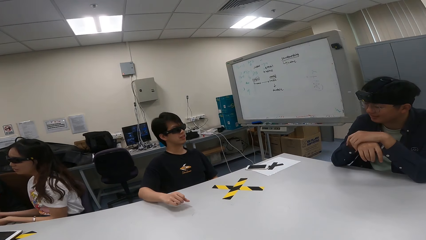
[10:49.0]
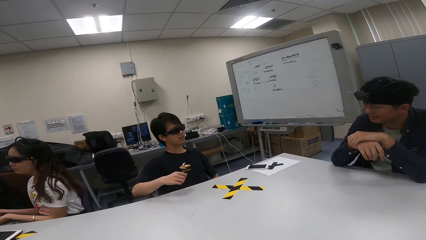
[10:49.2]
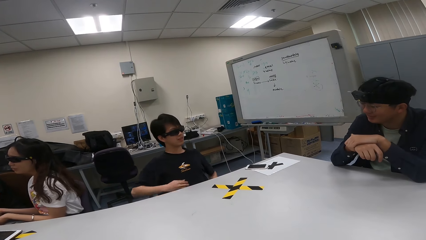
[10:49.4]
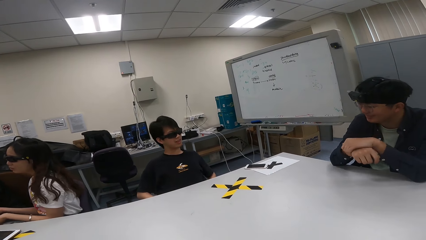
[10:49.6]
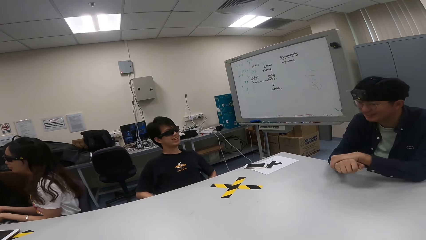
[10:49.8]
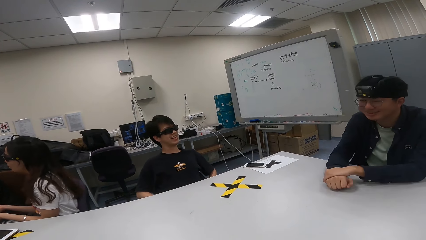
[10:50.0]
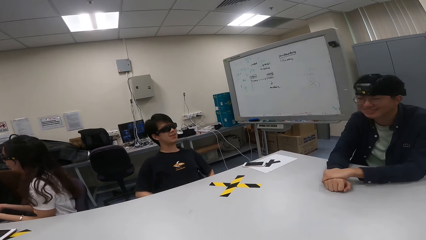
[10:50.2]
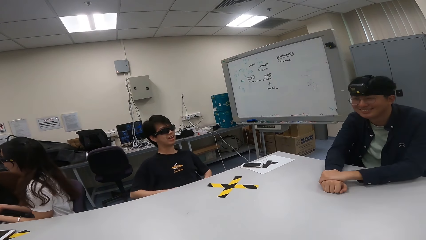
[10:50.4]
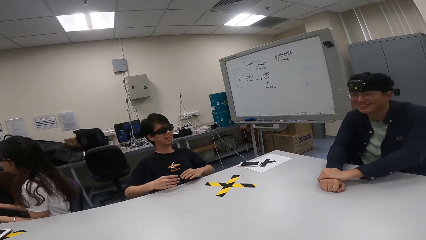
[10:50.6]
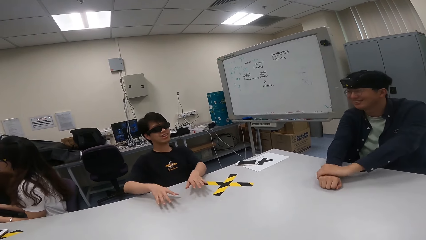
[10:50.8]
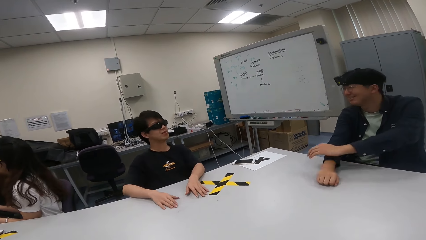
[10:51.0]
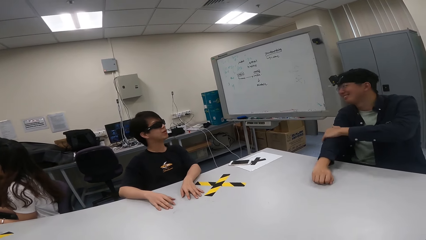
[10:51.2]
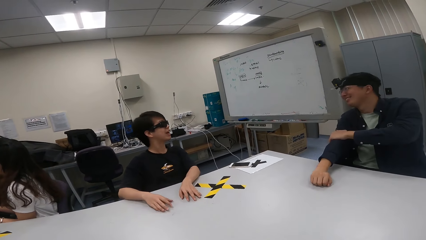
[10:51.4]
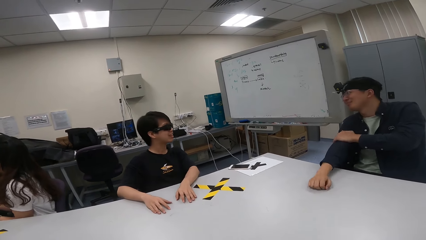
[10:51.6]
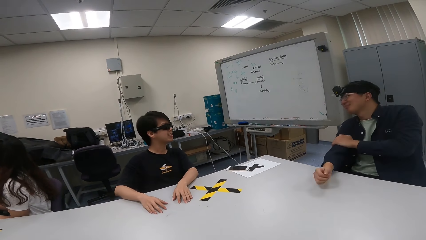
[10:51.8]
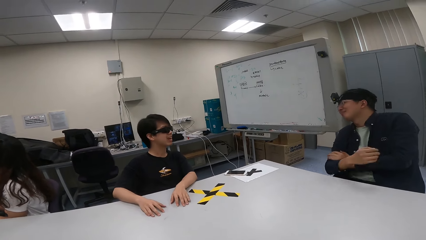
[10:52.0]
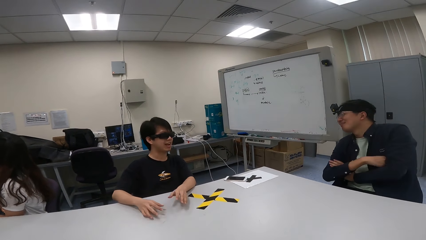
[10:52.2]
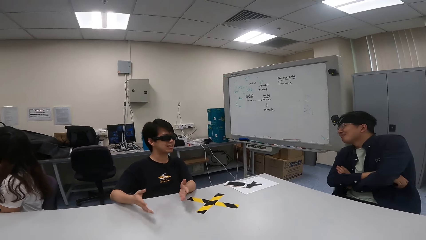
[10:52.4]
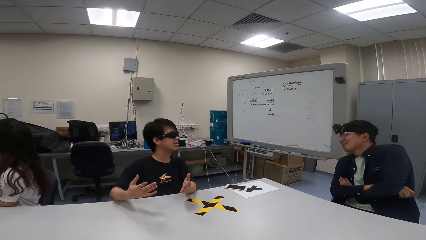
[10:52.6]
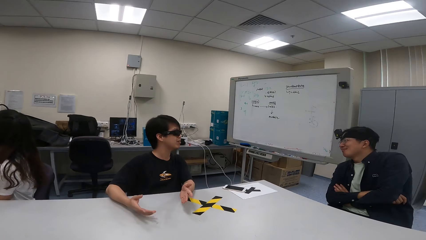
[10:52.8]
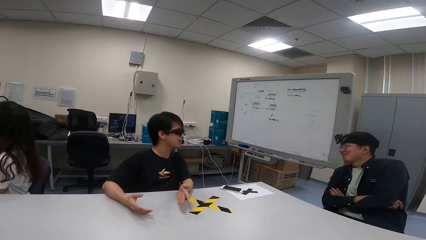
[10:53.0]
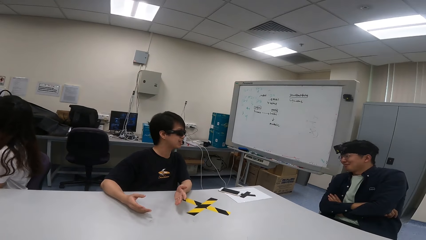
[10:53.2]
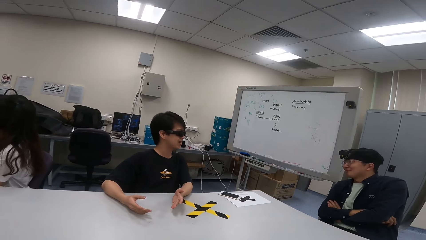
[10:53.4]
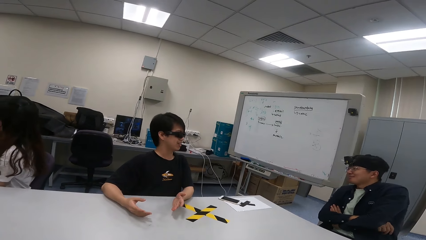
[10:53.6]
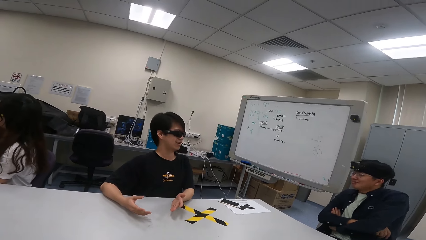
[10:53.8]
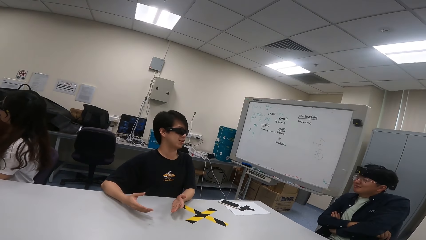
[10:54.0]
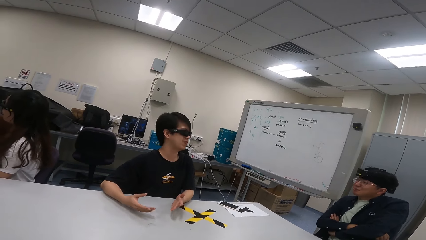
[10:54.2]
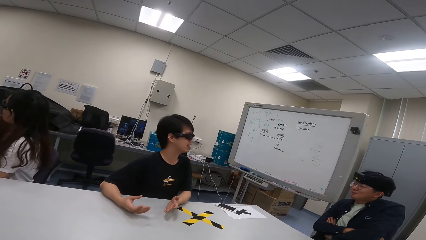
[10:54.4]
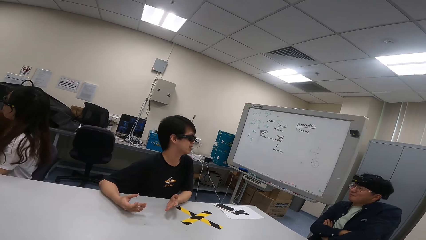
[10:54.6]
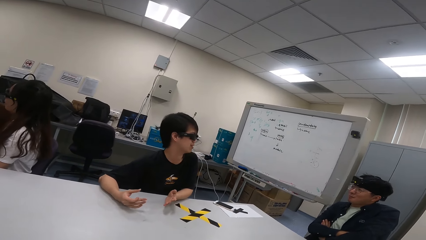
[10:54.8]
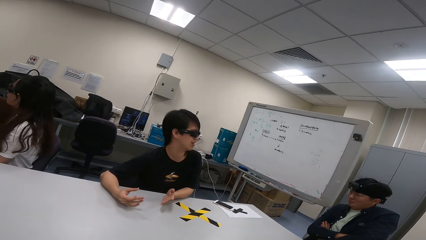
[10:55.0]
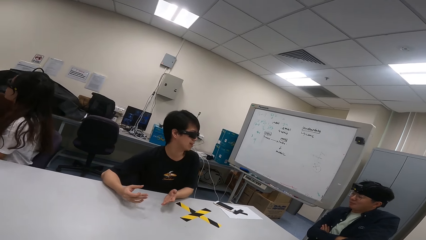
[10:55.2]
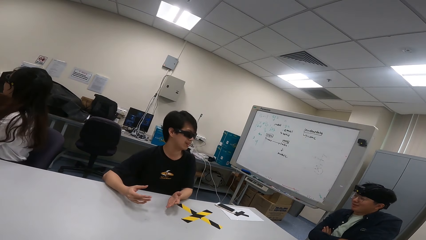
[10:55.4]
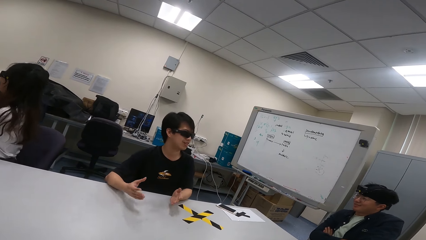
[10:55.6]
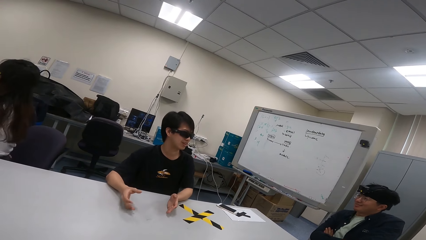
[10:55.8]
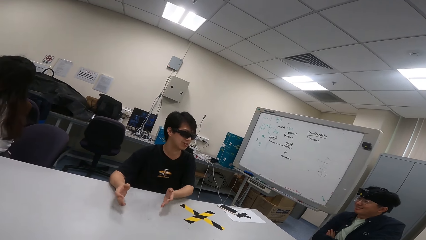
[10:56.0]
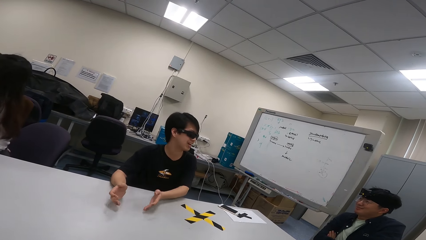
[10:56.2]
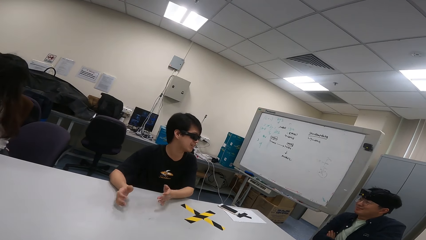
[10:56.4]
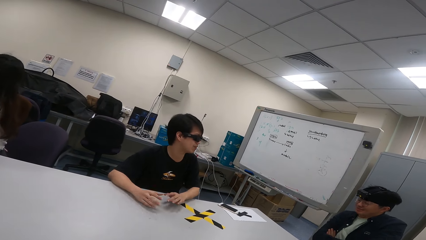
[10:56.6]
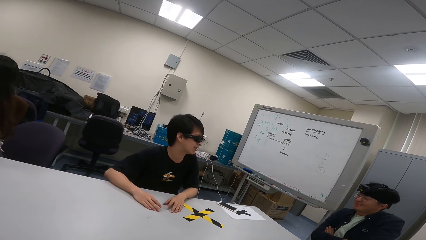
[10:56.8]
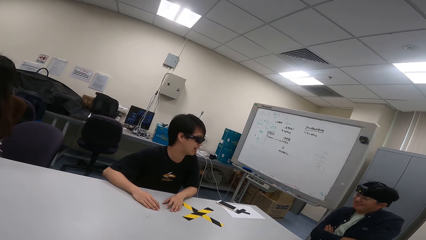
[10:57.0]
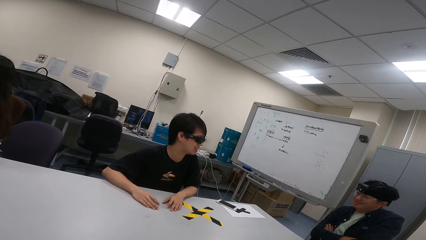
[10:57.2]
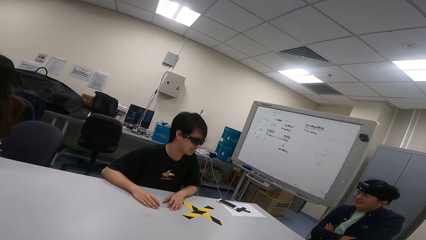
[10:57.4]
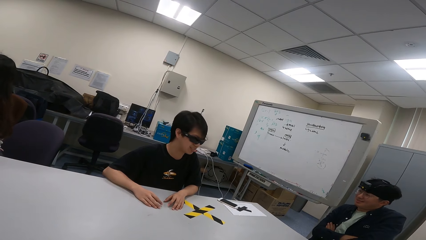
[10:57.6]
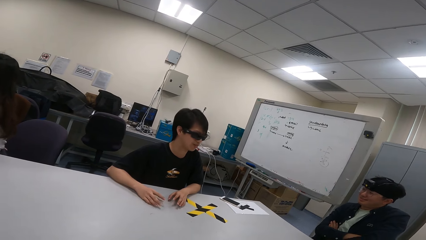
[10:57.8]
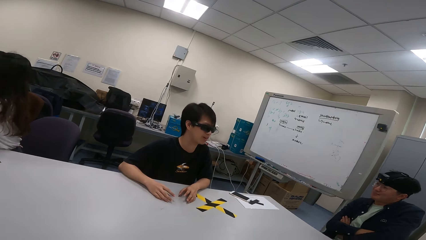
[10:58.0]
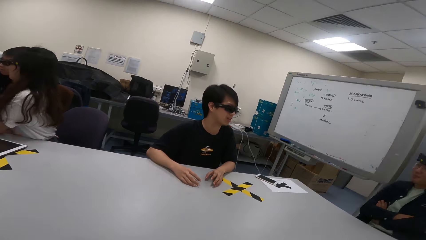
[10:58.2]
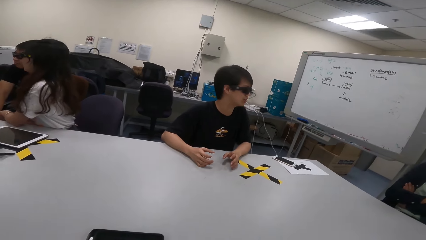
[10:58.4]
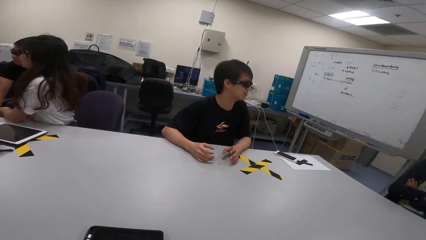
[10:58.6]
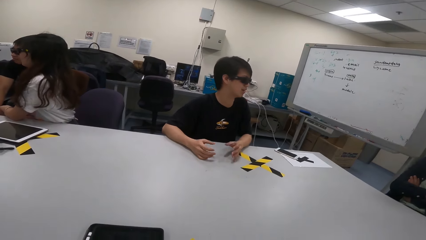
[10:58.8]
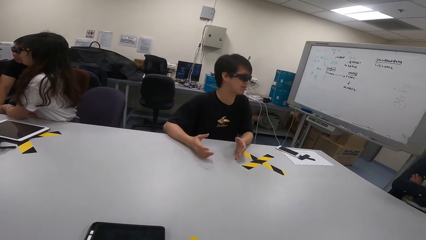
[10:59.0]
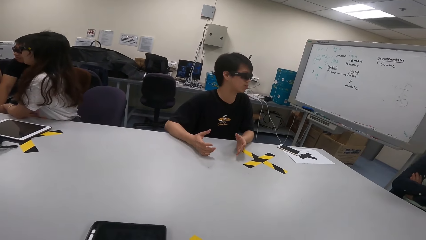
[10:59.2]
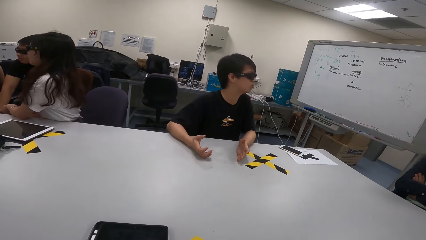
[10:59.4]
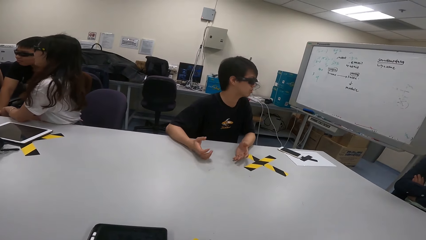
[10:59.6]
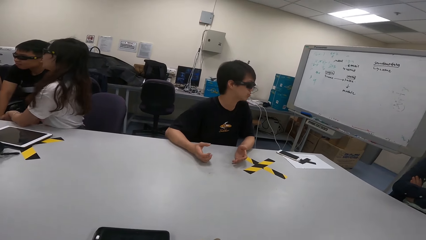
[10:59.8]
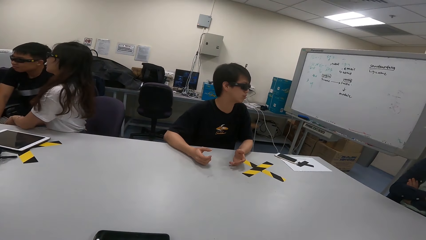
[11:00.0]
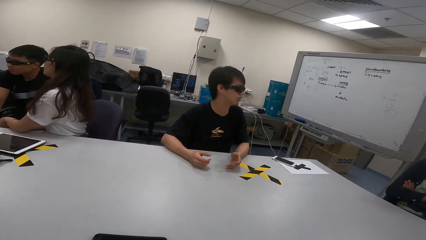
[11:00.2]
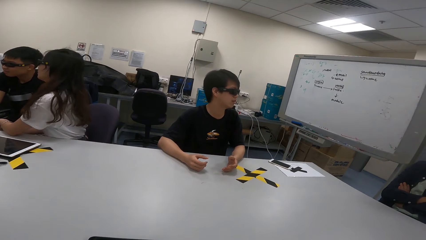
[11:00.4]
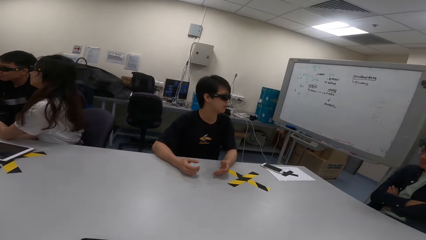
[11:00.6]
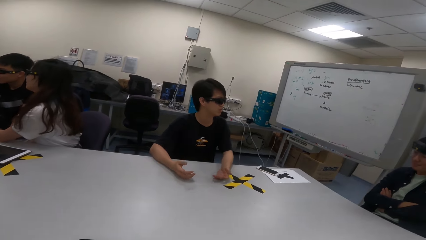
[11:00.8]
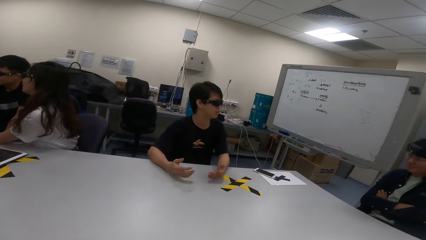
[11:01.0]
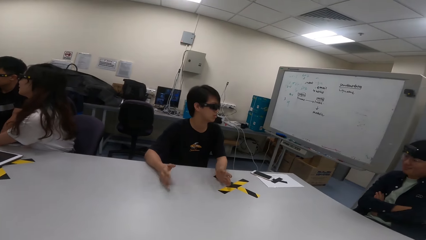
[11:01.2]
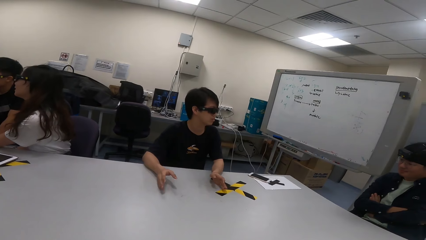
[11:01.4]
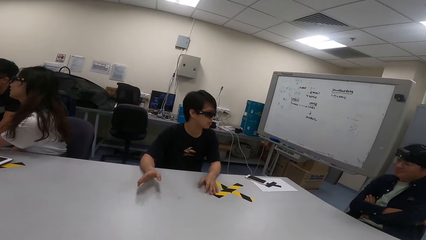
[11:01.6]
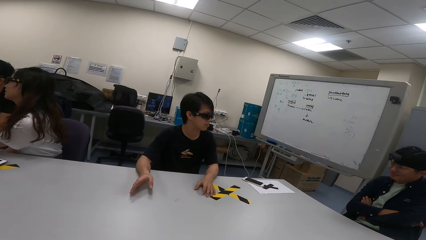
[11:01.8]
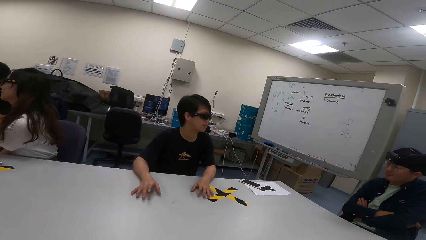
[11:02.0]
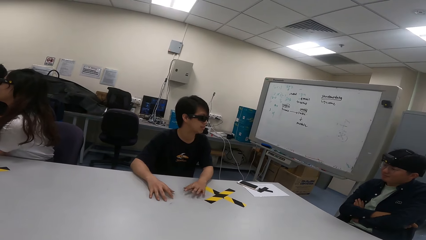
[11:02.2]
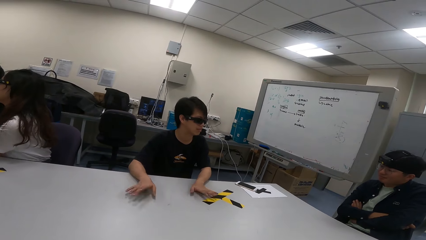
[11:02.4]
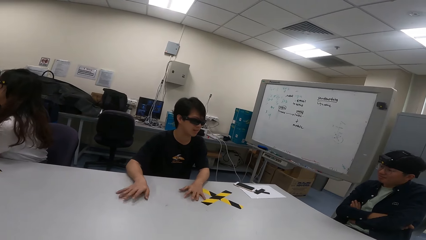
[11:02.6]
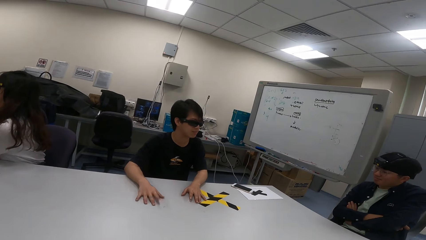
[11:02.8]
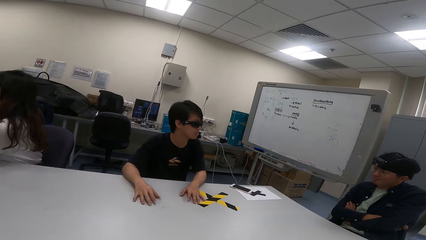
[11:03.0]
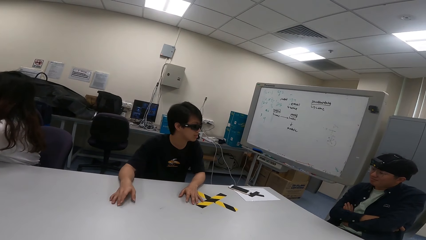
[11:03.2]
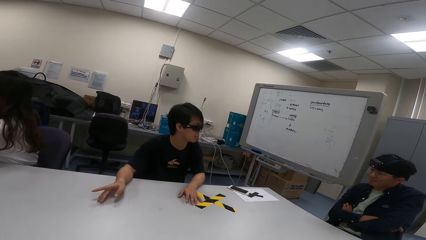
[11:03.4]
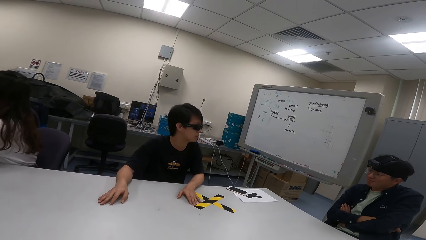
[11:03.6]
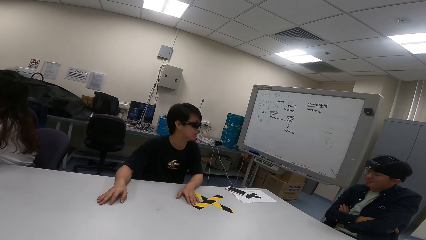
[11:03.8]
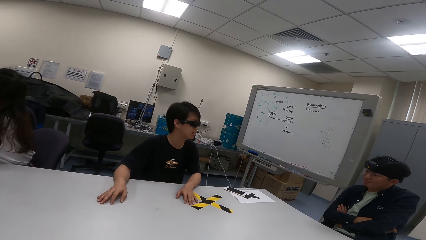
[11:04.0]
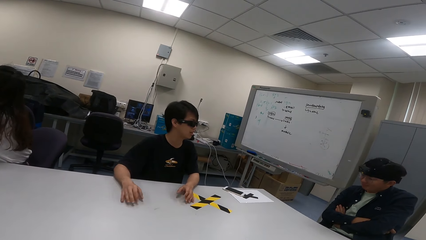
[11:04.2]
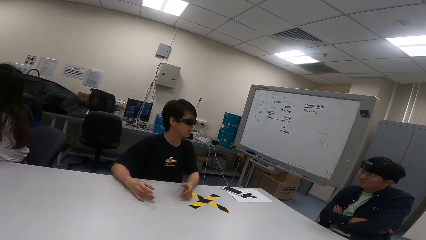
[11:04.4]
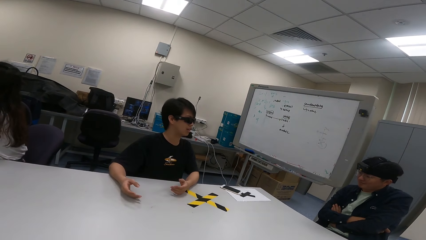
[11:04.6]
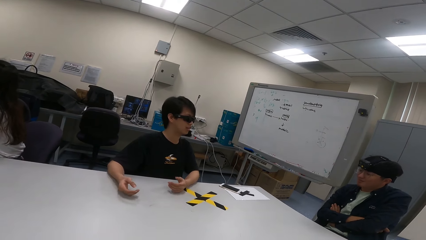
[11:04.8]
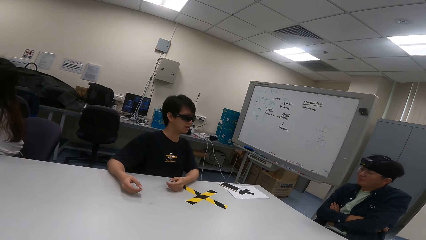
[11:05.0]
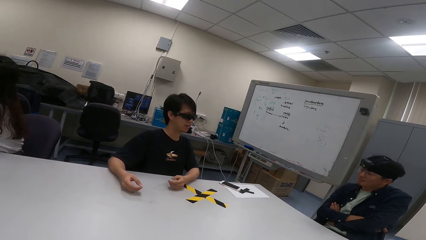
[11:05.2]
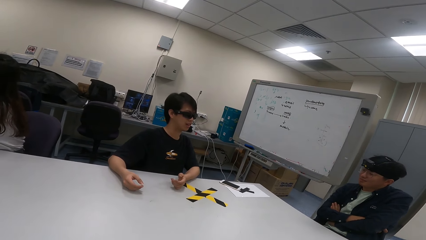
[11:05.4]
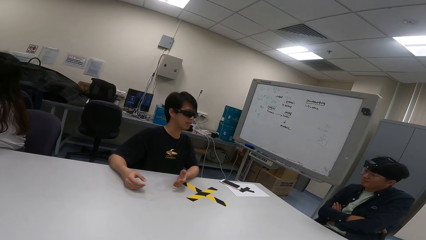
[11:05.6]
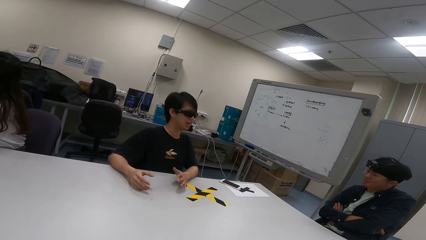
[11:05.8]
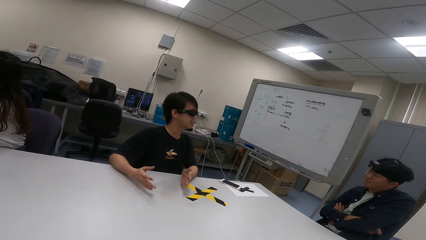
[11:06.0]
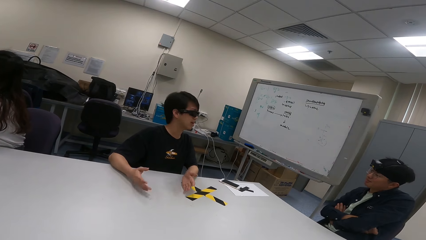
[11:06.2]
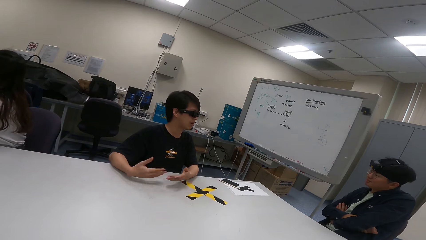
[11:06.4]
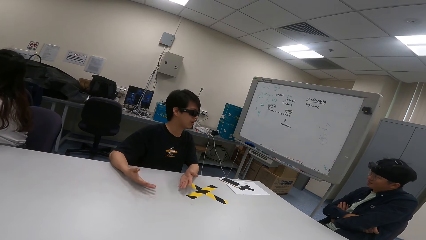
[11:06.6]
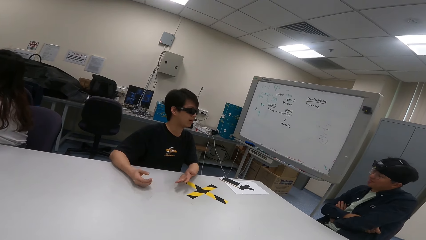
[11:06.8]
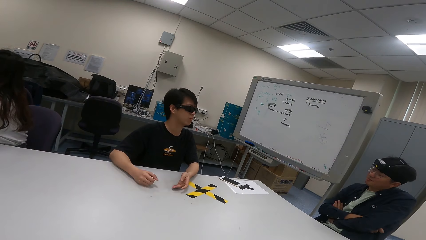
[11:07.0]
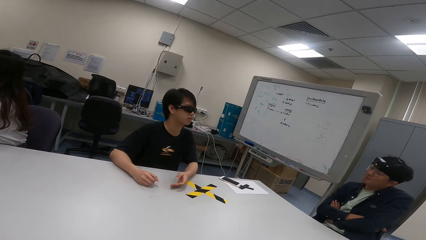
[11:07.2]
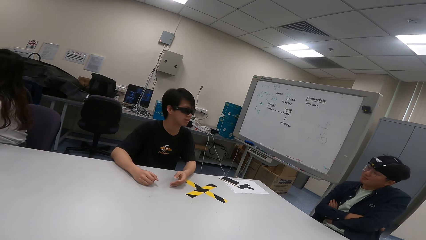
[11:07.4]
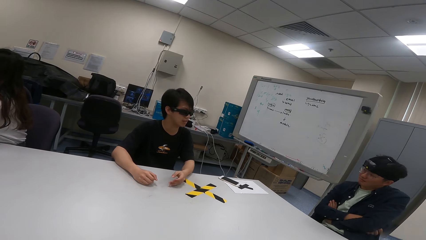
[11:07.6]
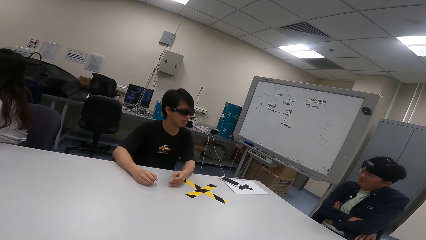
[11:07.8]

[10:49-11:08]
A person puts hands down. Another person puts hands on the table and folds hands. The first person shows hand gestures. The other person nods. The camera wearer looks at the first person. The other person nods. The first person shows hand gestures. The other person swings with a chair.
